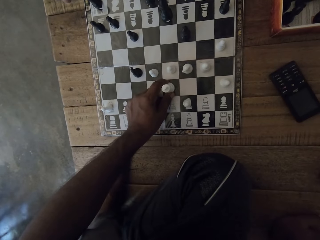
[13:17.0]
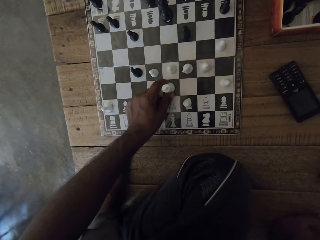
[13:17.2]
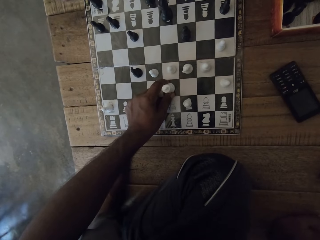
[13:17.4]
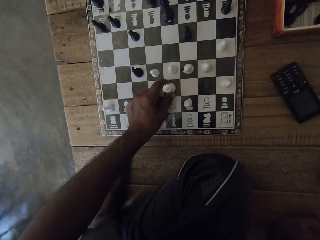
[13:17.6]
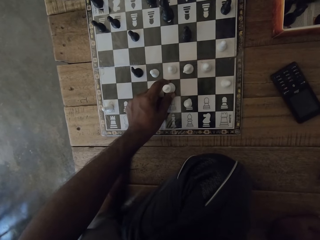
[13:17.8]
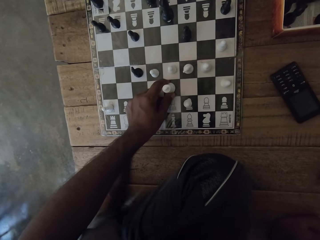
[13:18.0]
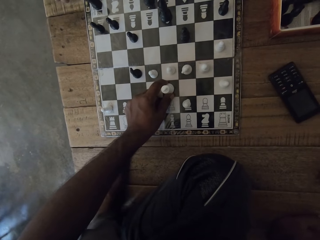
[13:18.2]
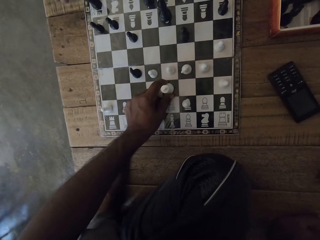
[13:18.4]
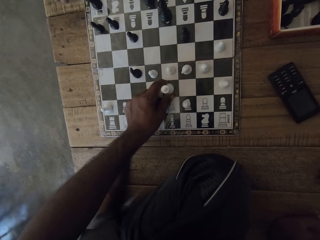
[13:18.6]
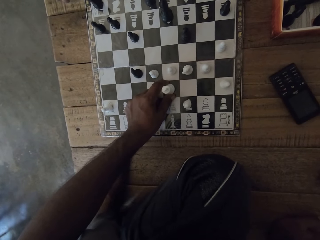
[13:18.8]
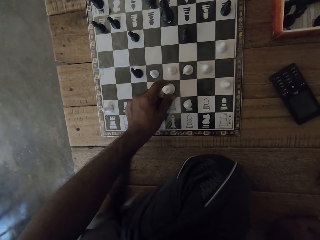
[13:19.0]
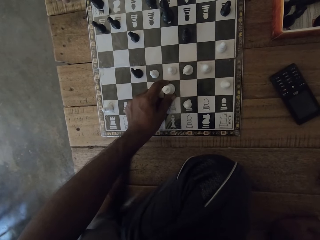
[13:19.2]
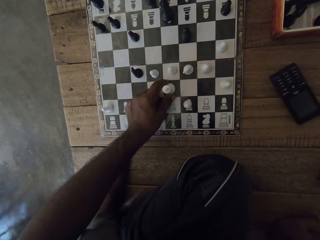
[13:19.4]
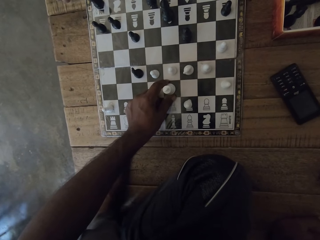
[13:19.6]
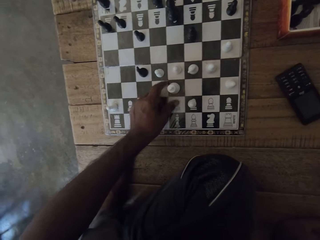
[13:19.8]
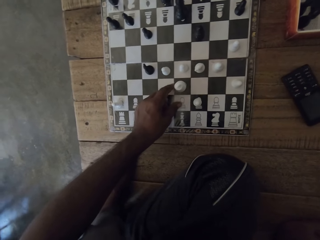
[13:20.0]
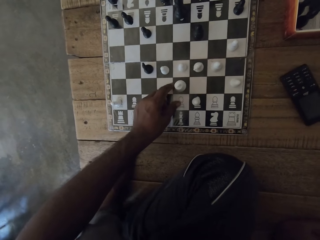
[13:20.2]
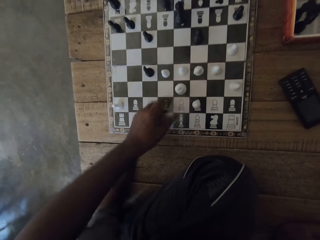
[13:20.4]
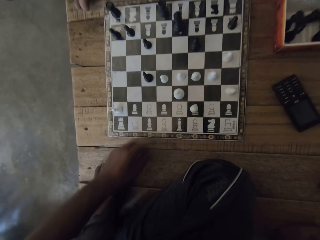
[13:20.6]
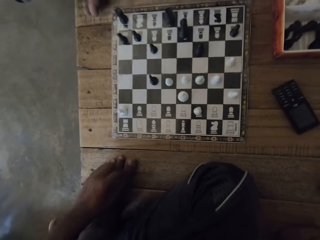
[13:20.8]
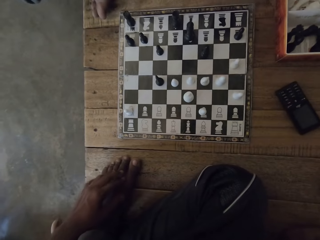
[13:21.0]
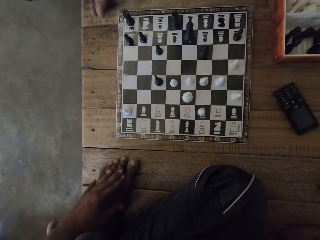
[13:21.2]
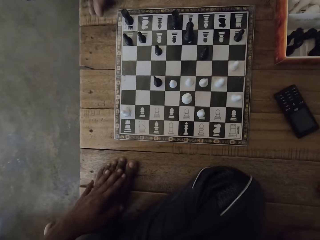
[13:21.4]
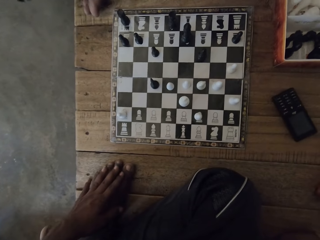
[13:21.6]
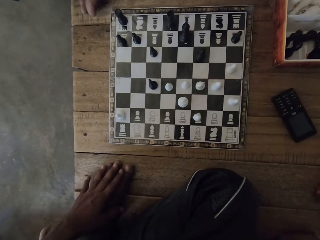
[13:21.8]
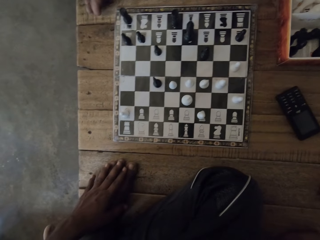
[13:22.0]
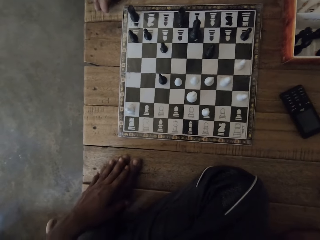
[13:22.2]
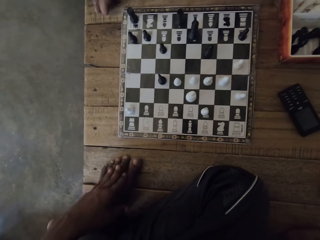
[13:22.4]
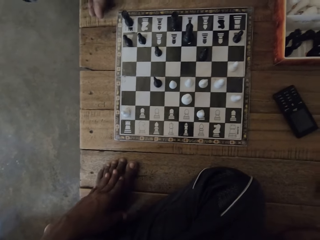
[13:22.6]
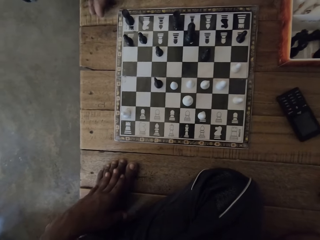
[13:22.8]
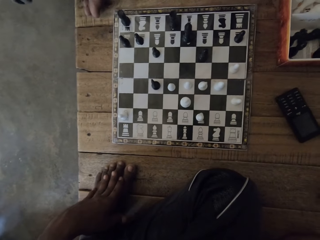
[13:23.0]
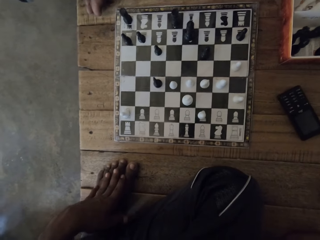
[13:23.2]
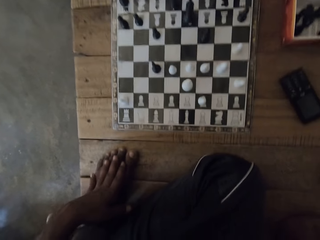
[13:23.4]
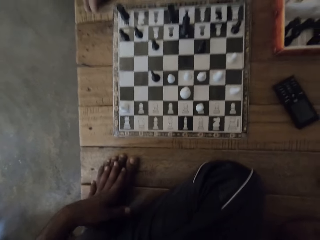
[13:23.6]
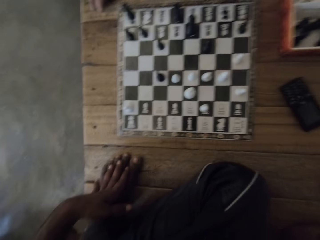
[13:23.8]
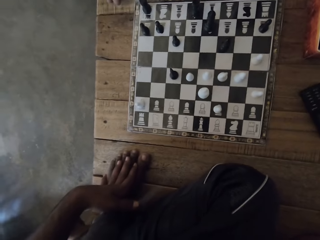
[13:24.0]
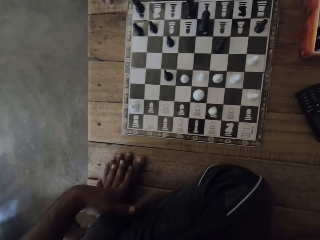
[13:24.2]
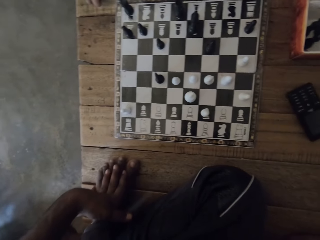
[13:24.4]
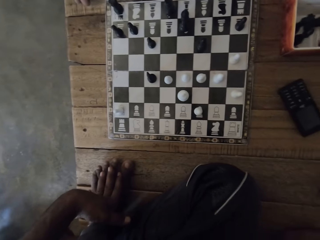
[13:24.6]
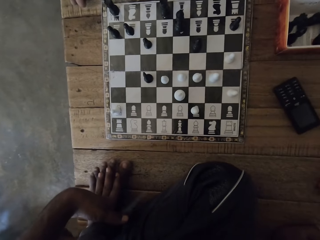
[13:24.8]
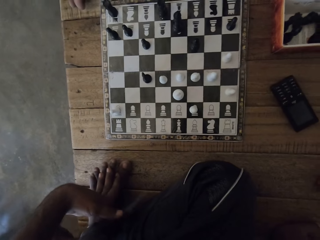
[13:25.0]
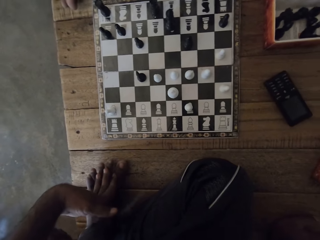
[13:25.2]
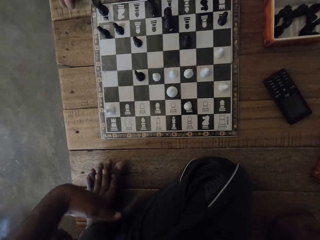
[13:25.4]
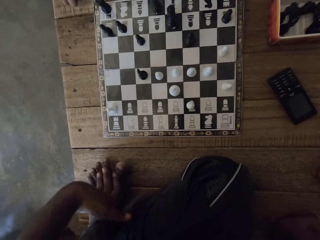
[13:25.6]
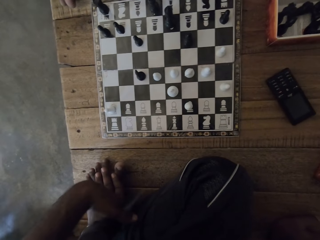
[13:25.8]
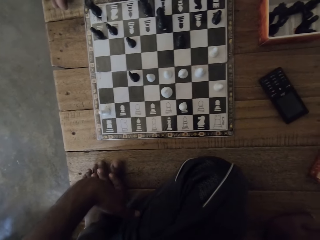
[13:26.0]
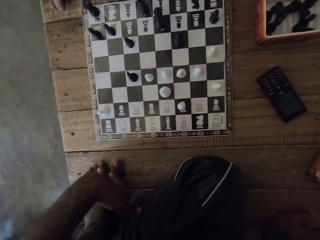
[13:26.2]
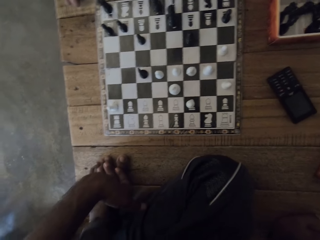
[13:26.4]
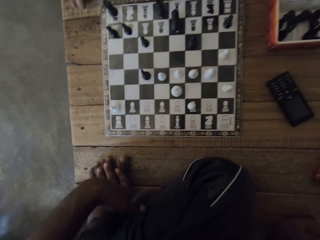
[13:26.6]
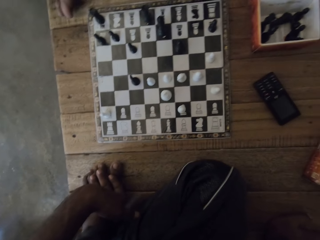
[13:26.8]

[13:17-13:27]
The camera wearer looks at the chess. They look around and talk to a man.

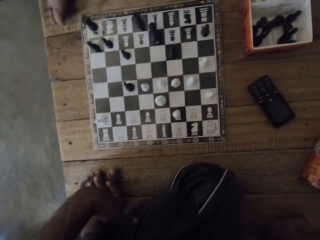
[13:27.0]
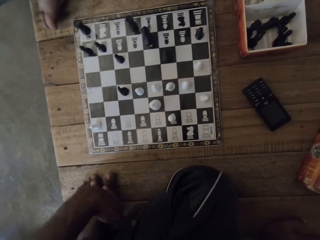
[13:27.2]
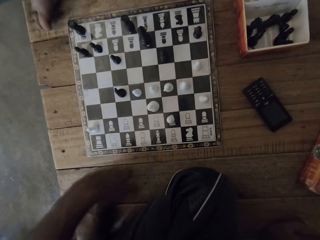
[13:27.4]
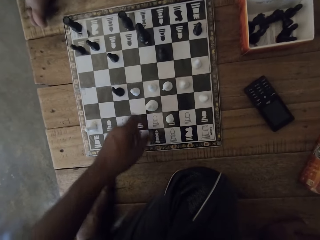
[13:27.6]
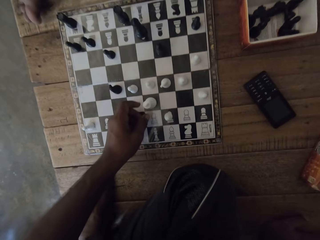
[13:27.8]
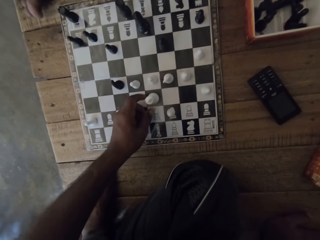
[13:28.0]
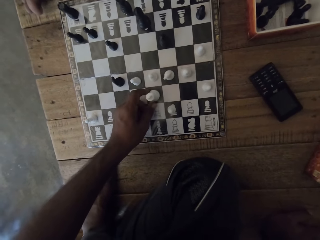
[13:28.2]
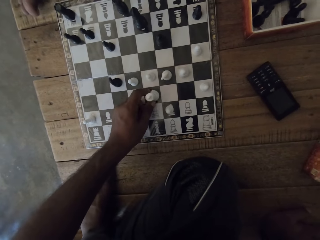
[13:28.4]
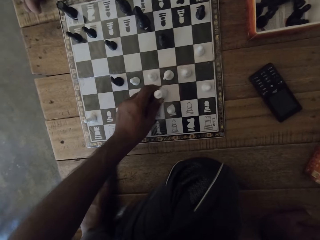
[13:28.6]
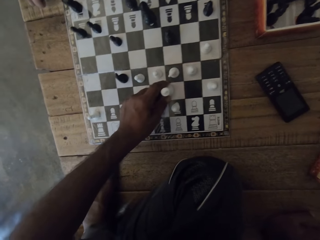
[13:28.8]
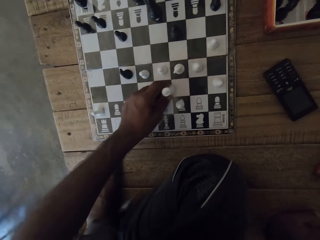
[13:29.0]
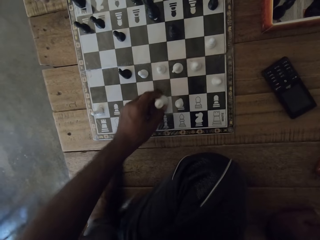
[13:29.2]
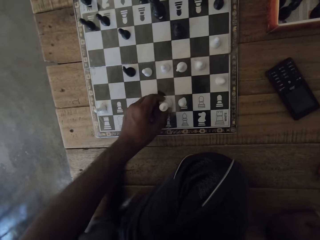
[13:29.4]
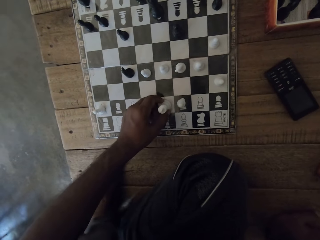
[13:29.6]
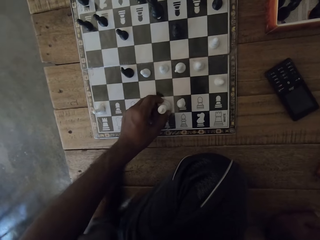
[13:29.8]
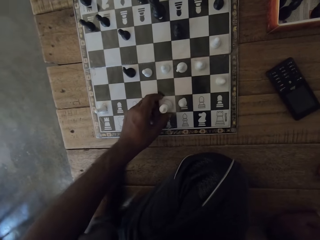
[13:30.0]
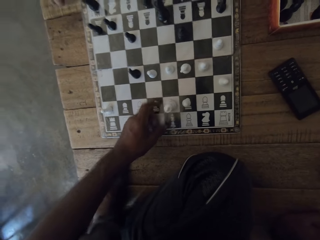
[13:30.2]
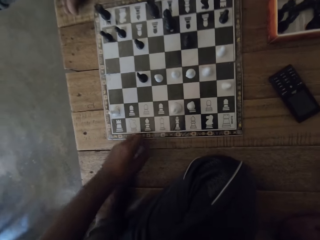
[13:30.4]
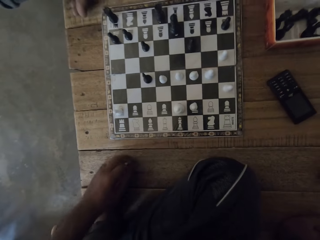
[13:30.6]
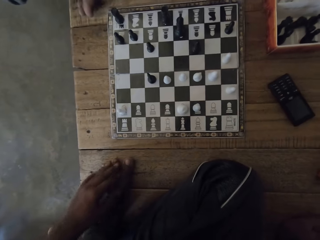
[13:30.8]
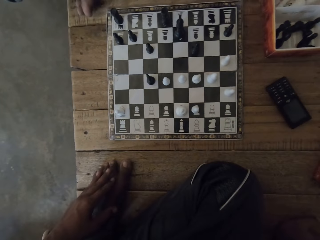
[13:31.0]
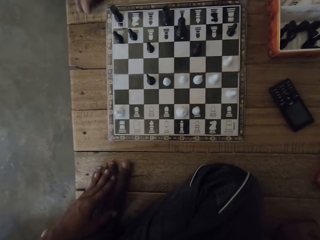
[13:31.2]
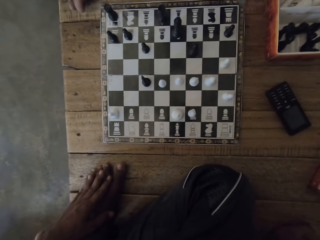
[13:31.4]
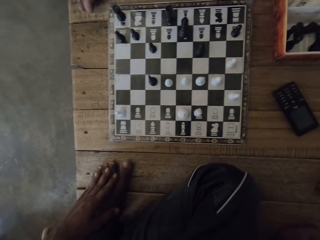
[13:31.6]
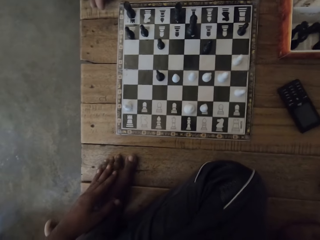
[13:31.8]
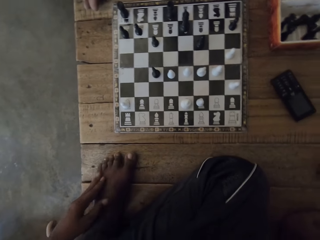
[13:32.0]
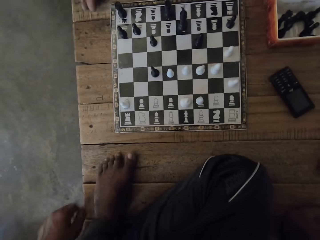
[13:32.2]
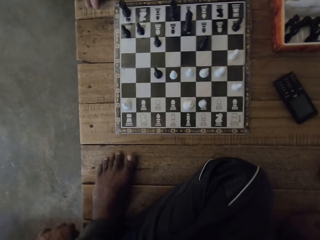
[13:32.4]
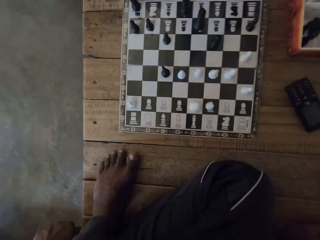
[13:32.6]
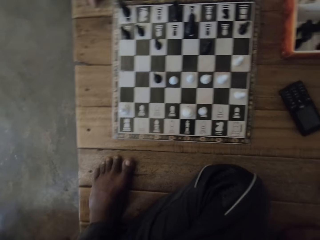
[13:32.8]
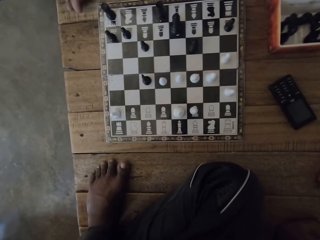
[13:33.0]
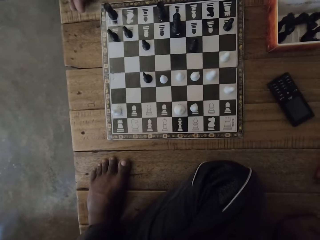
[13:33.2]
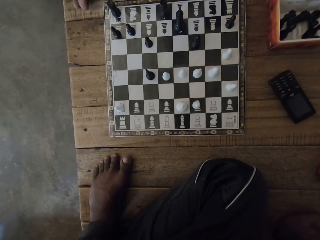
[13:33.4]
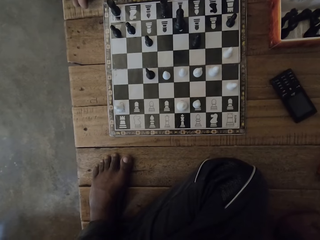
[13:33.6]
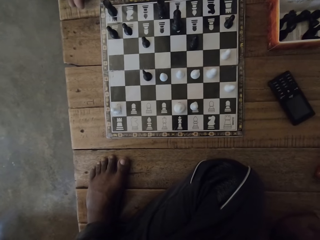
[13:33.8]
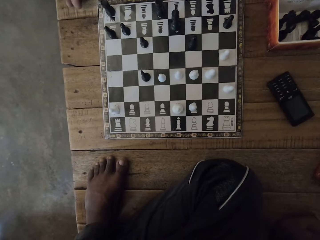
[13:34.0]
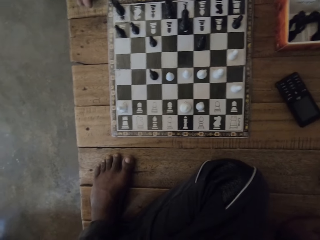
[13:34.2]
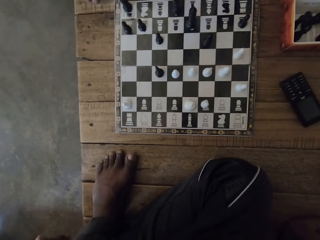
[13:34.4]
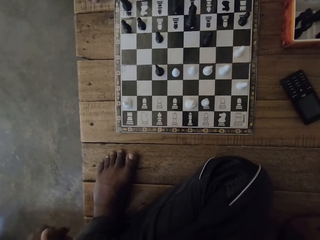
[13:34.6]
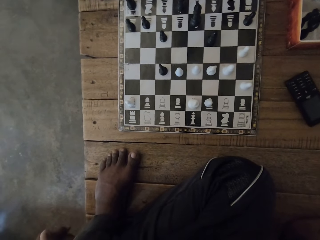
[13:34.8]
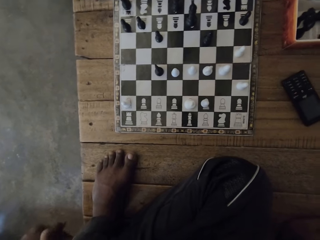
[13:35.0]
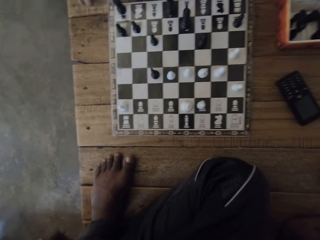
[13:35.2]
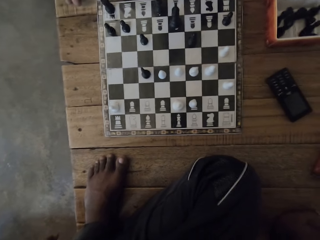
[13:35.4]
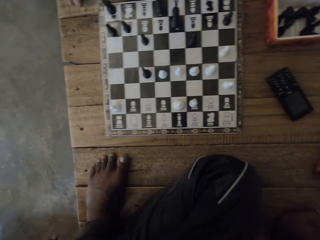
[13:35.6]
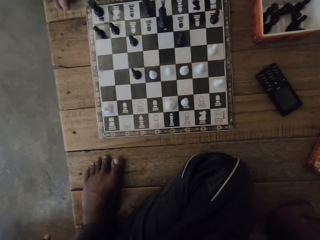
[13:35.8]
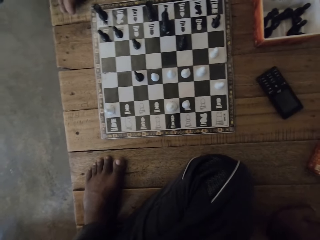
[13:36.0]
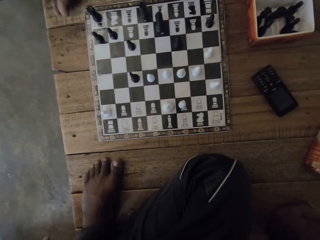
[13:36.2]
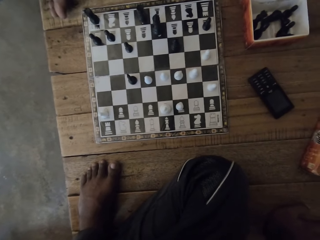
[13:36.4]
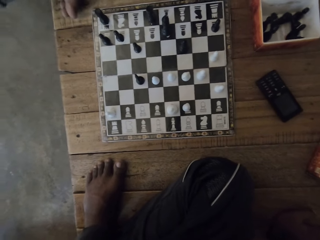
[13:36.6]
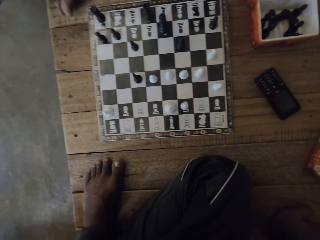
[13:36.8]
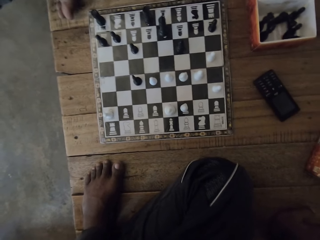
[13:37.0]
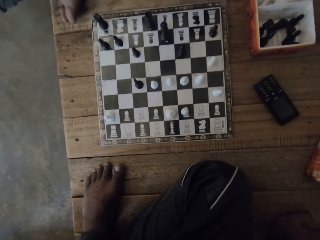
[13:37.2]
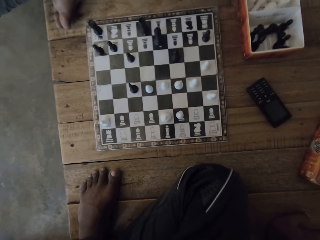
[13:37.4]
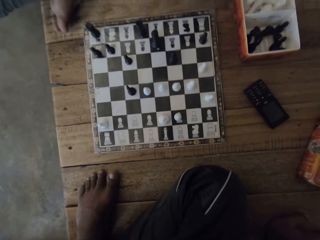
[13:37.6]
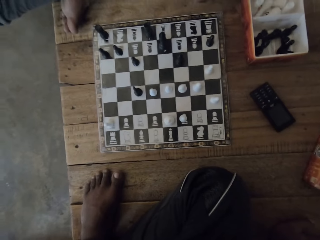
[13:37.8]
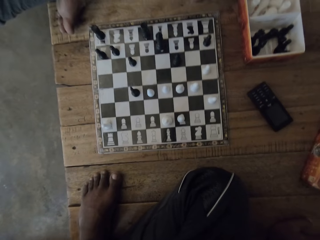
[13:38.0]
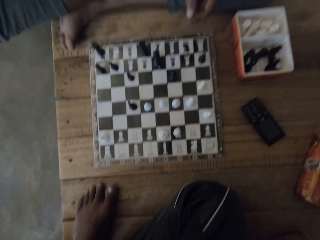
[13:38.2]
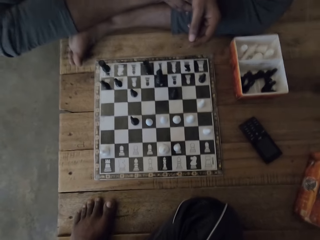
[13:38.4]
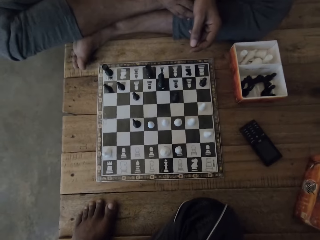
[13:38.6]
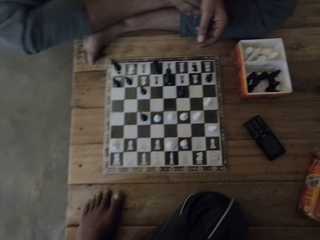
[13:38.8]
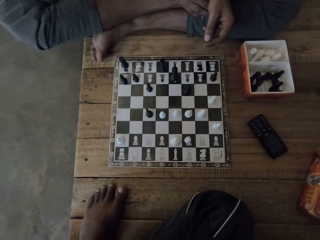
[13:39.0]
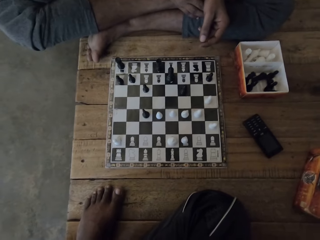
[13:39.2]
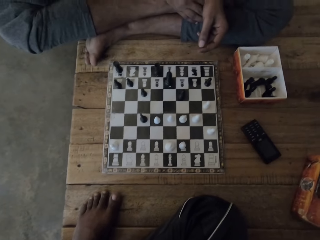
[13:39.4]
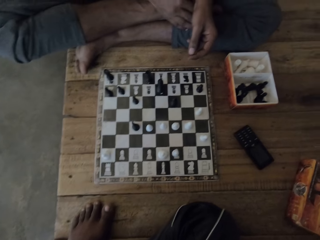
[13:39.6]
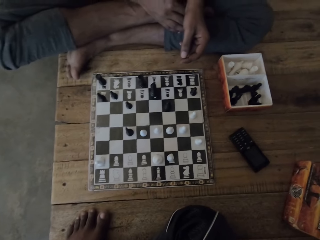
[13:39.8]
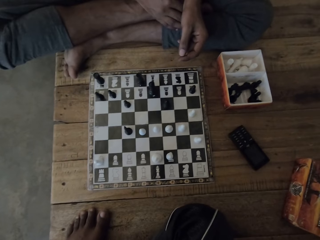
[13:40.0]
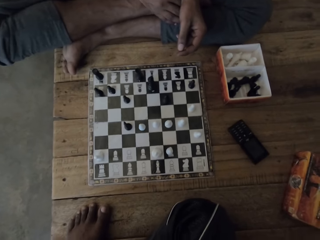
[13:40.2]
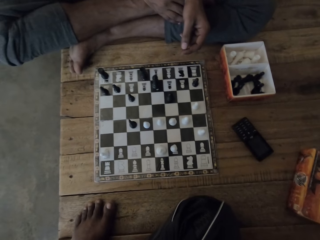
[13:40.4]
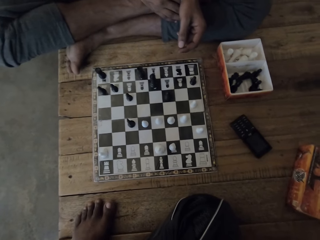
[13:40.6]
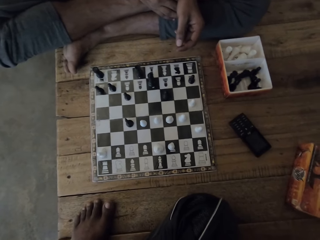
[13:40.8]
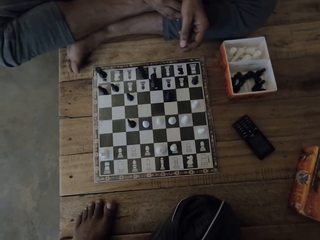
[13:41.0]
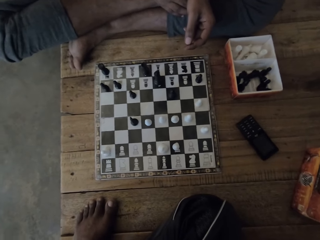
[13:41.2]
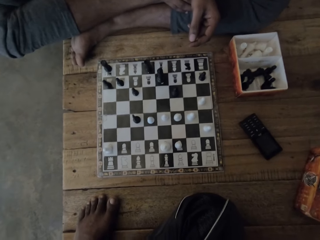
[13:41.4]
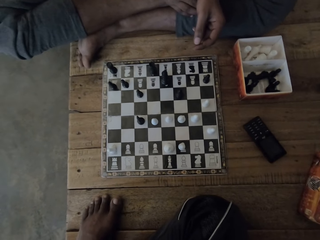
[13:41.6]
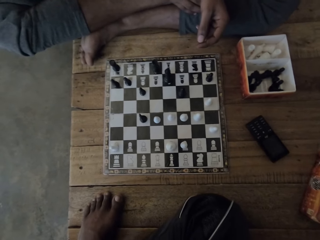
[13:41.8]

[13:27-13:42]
The camera wearer plays the chessboard. They push the pawn. They look at the chess. They look around.
